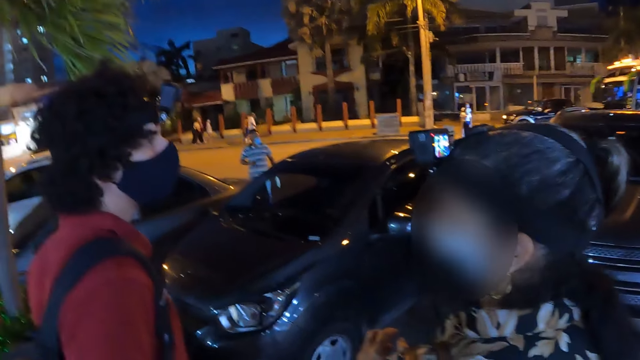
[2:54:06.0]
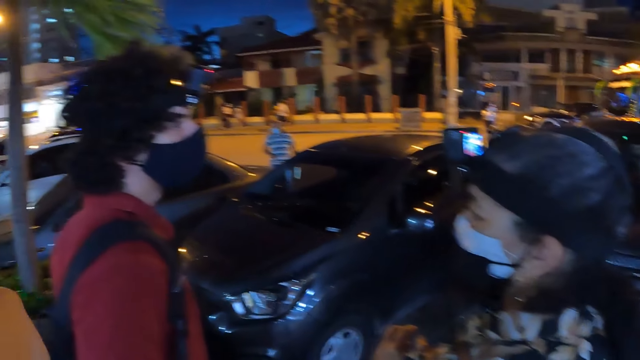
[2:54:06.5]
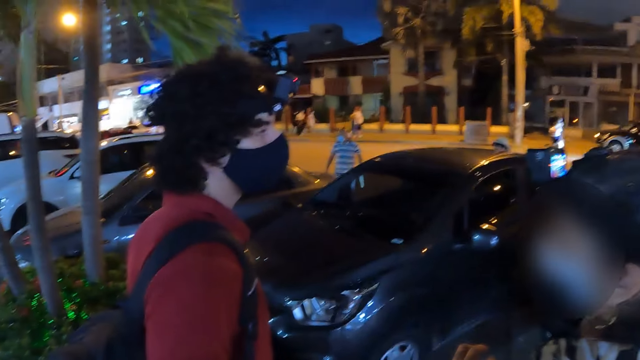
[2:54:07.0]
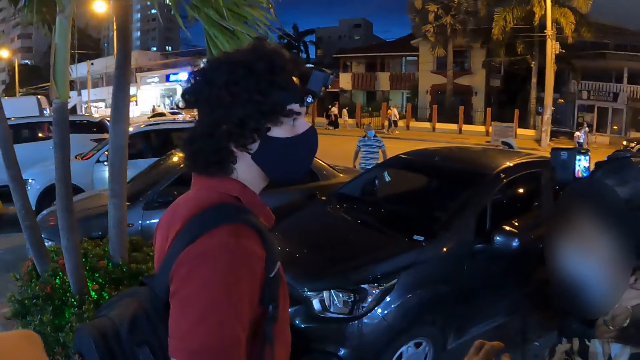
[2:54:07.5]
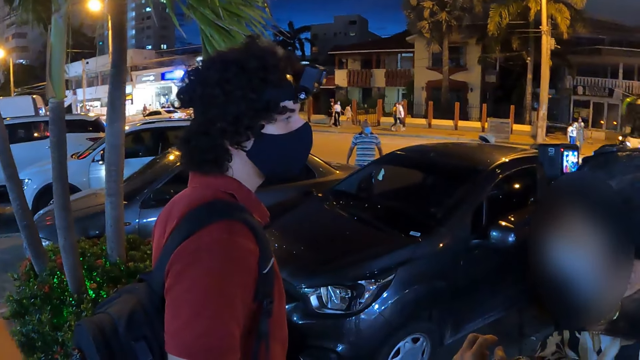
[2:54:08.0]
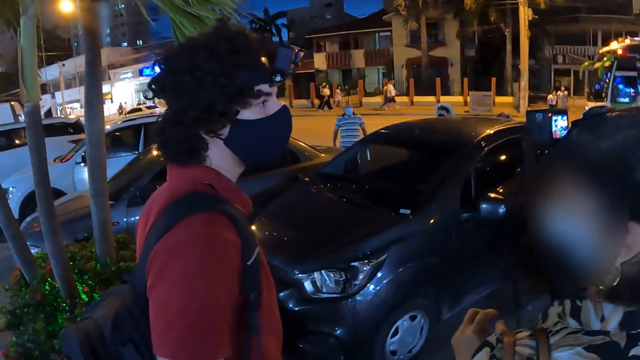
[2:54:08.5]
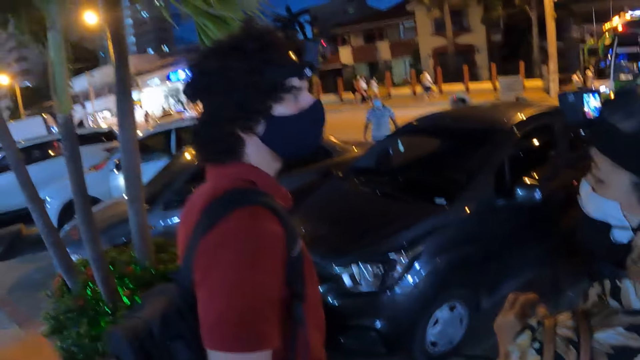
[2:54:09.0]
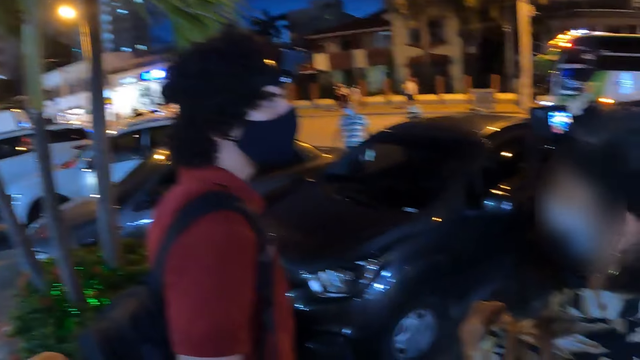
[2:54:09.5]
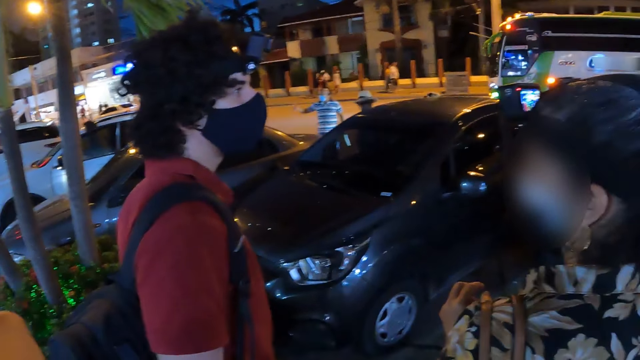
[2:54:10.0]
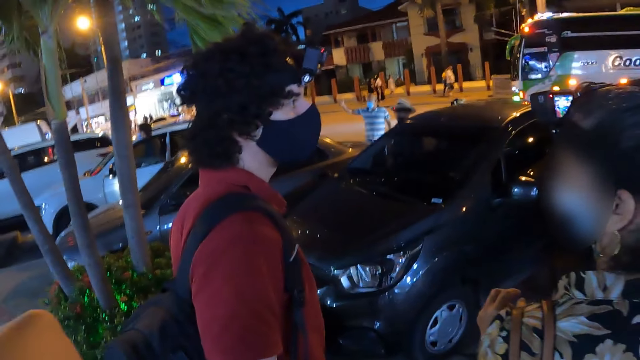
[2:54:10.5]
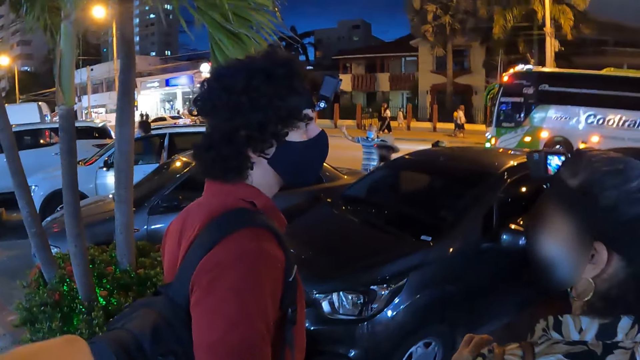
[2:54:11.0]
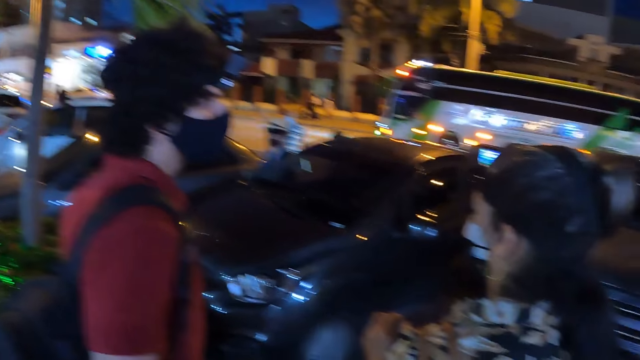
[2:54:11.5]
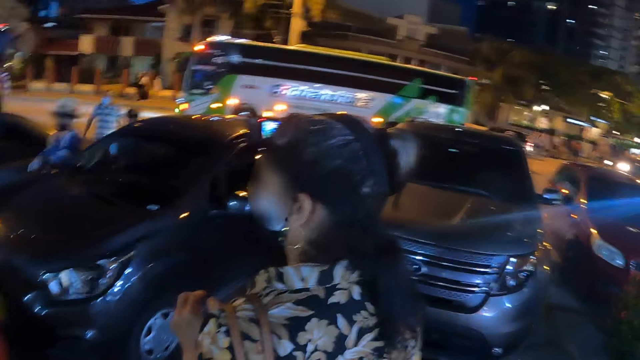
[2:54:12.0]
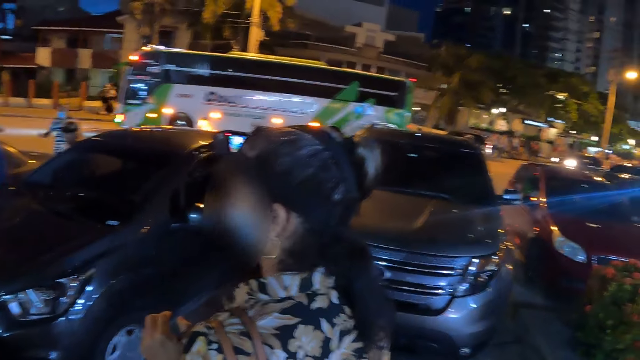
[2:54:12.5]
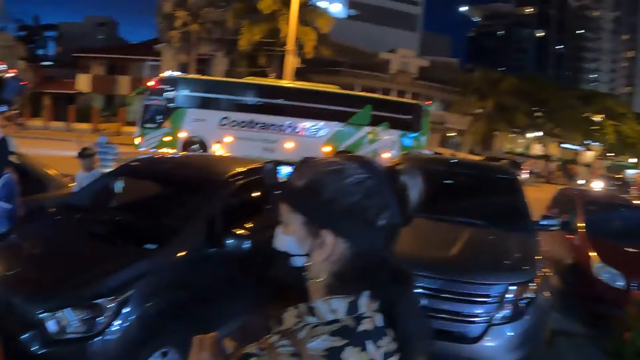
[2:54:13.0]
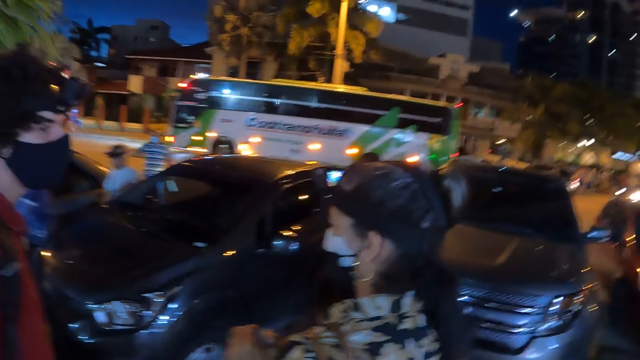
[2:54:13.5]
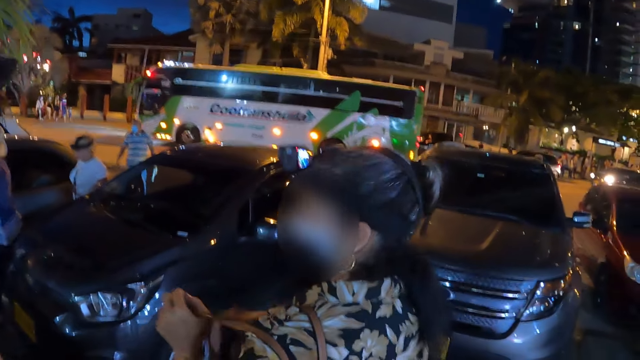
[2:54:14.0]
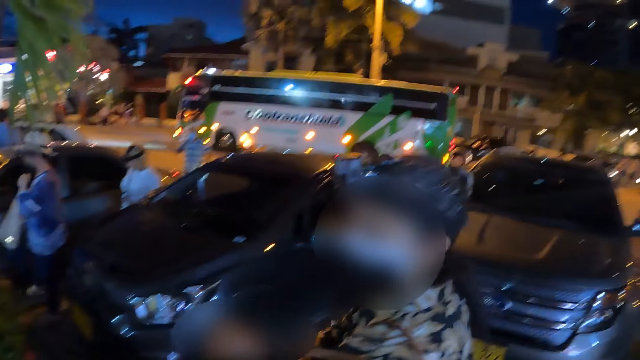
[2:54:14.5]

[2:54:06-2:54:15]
The camera wearer stares at a man.

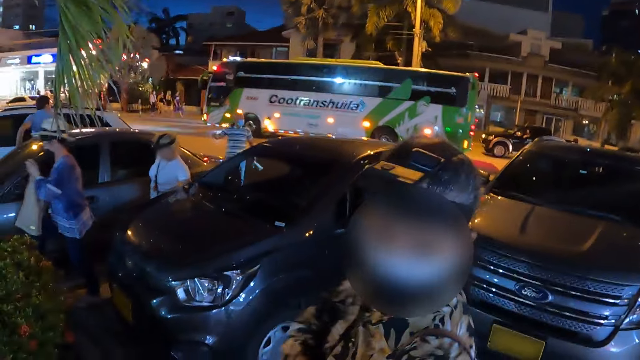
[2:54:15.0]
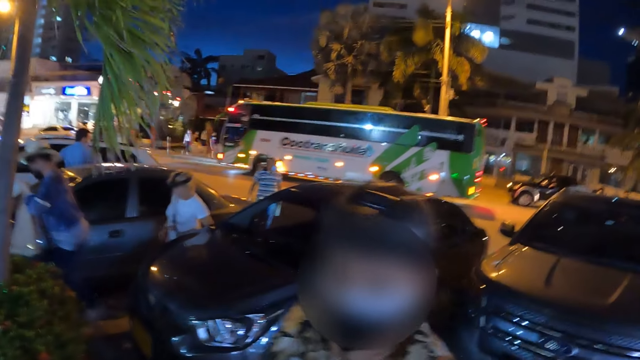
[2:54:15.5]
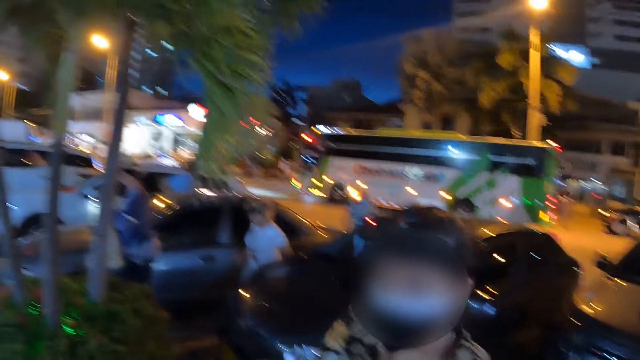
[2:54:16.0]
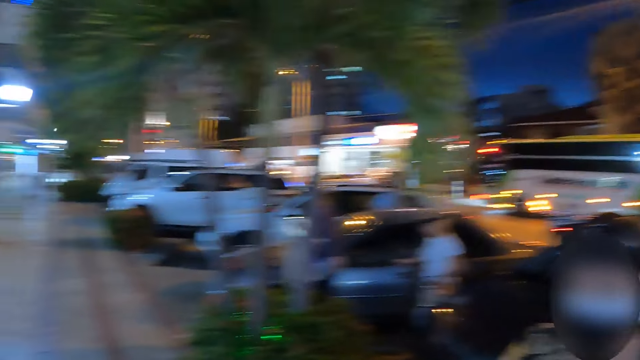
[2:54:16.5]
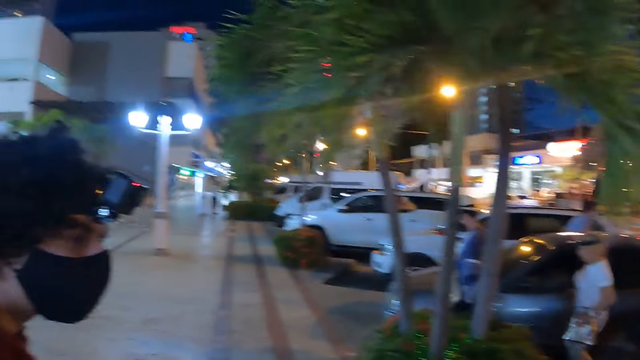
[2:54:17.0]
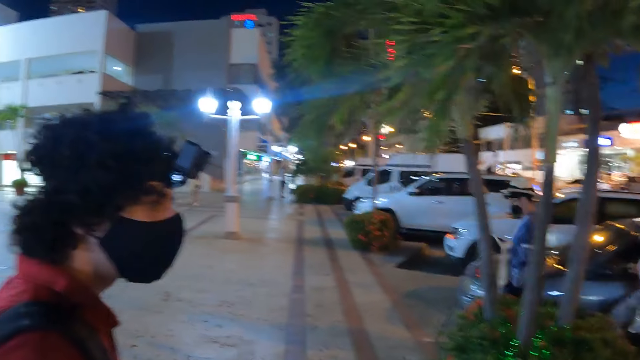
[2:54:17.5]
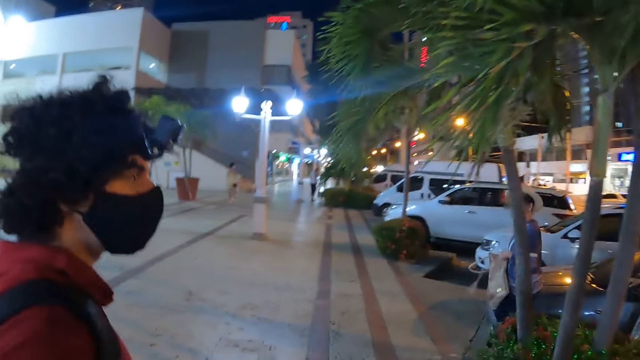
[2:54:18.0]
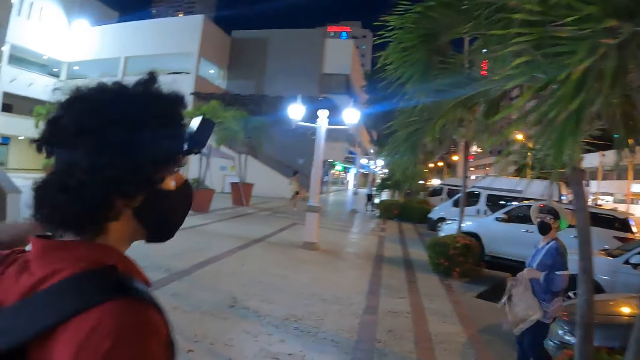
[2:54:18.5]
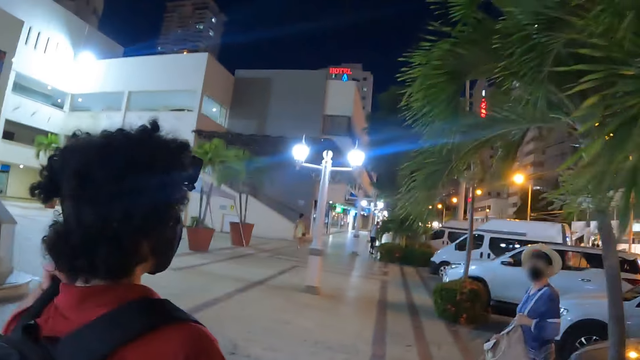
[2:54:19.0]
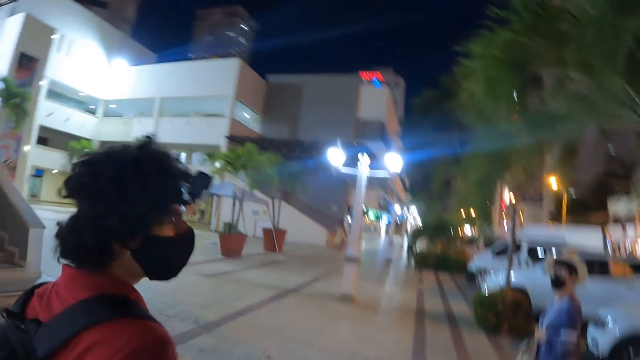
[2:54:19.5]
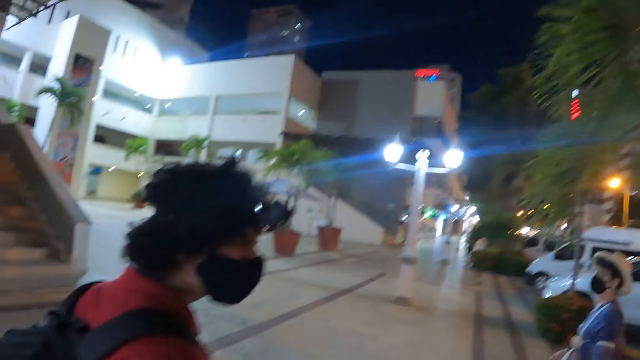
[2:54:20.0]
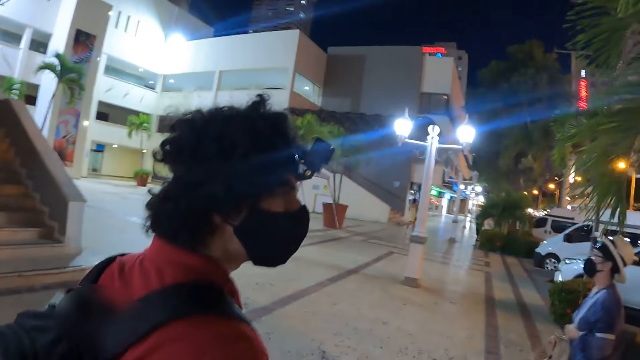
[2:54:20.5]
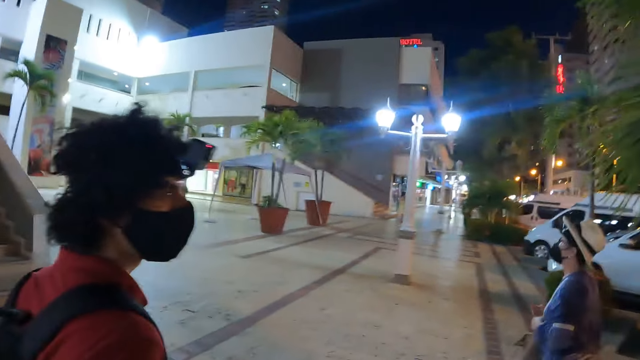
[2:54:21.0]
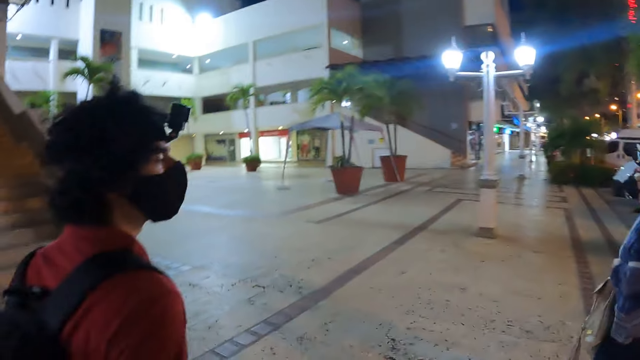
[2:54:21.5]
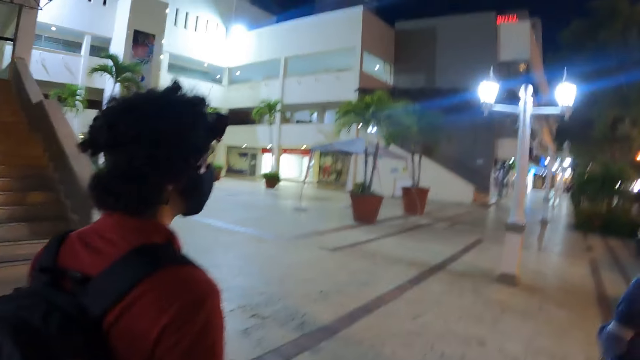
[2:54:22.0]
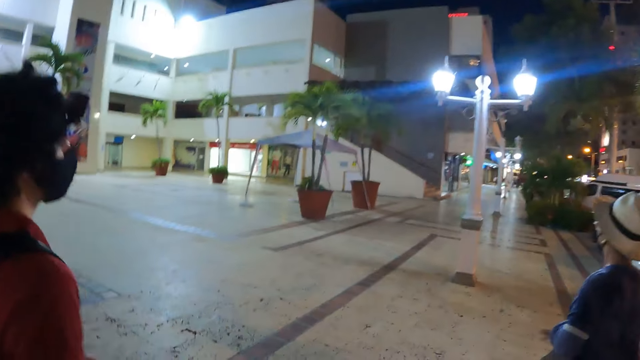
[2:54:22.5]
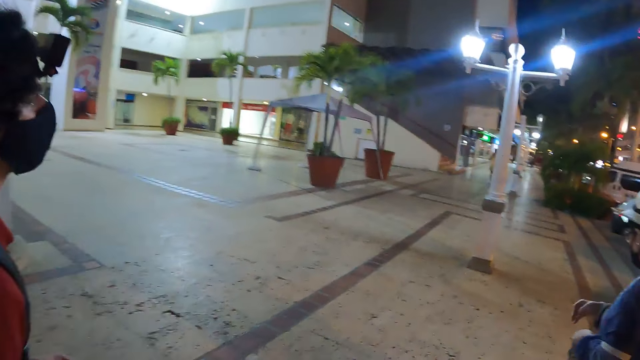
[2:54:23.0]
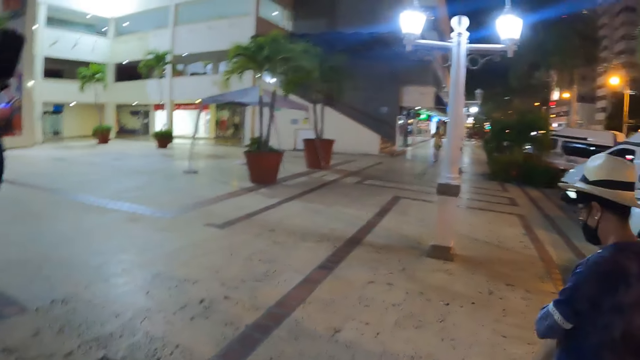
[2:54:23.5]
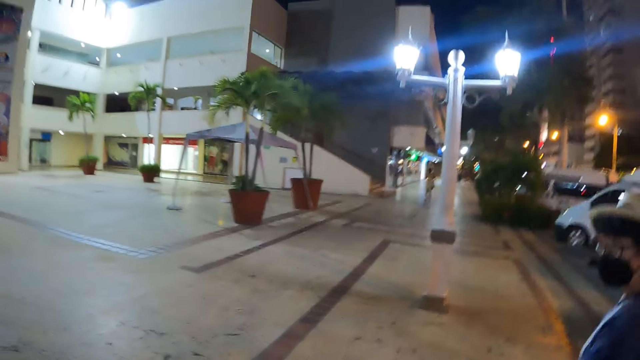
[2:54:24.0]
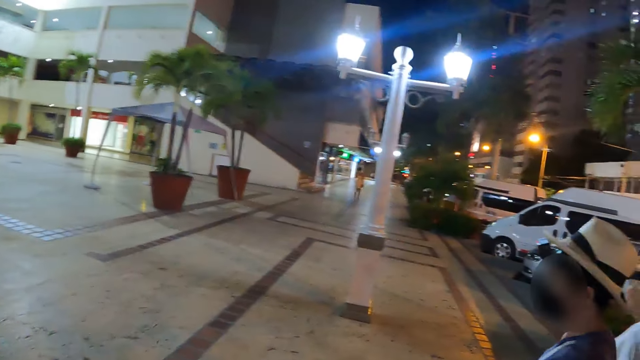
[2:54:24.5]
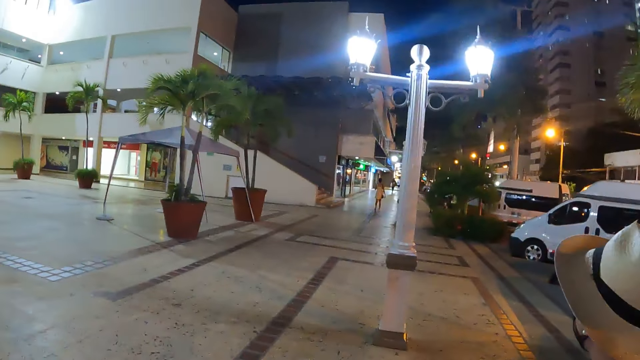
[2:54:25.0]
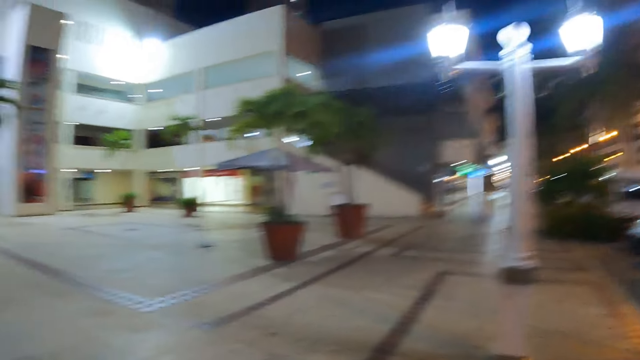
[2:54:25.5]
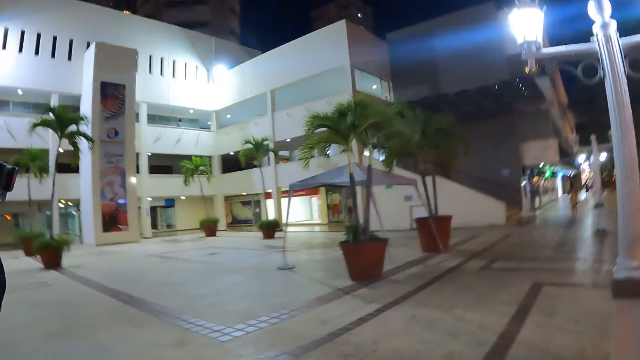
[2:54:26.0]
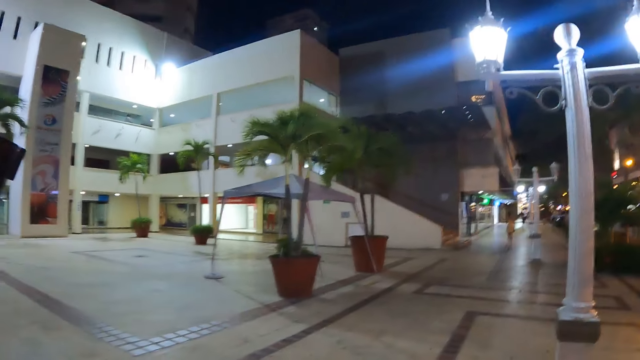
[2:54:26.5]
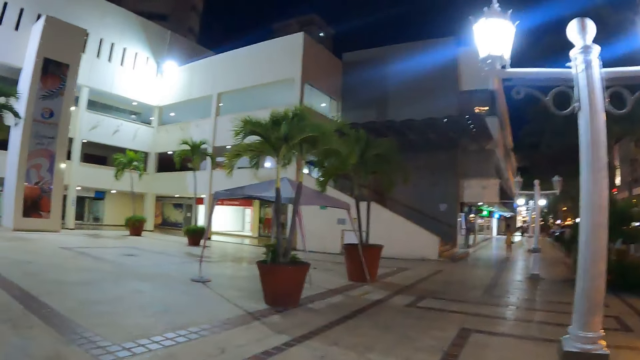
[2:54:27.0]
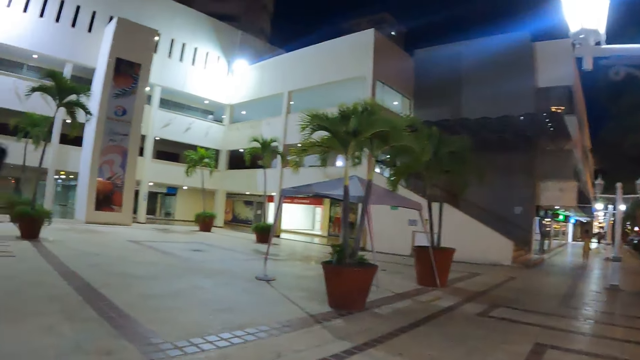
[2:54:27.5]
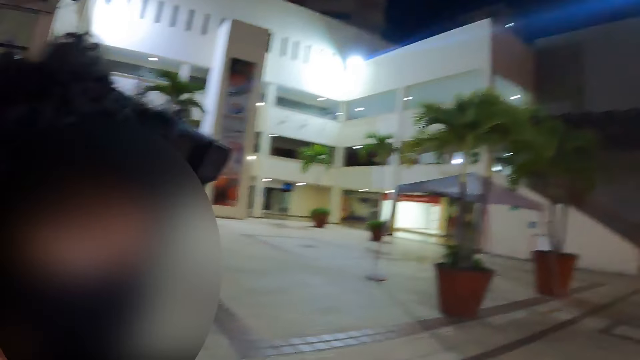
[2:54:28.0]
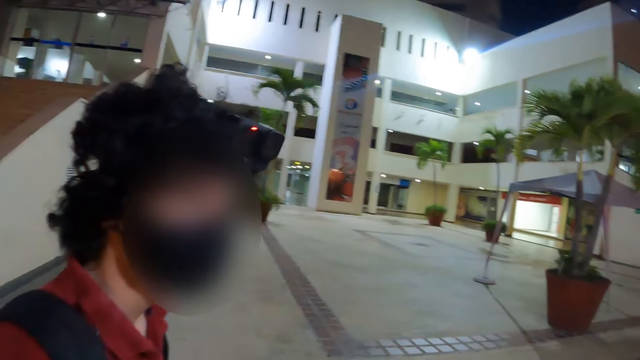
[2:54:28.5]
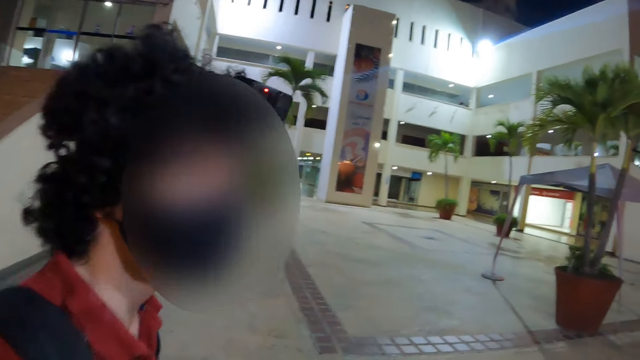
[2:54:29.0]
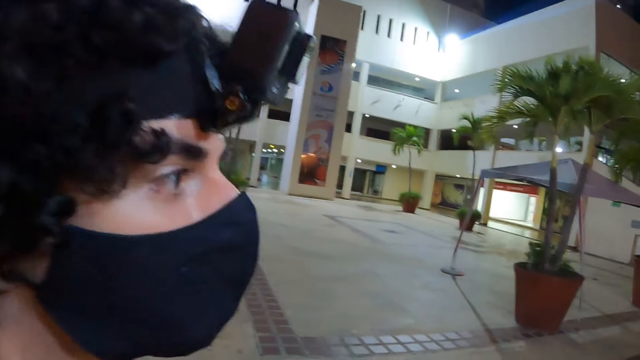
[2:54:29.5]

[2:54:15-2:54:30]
The camera wearer looks around the parking. They walk around the pavement.
